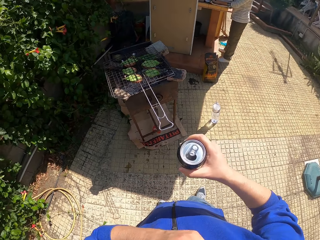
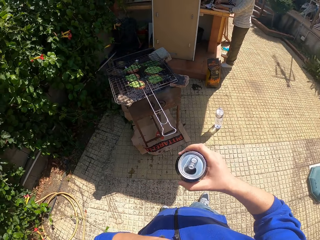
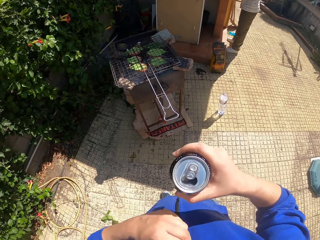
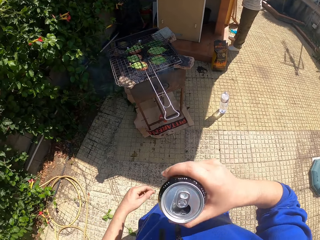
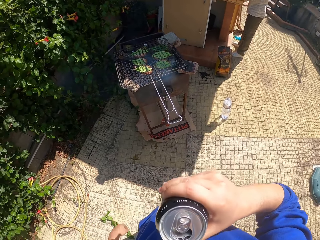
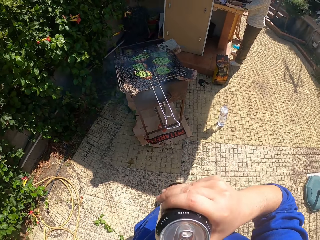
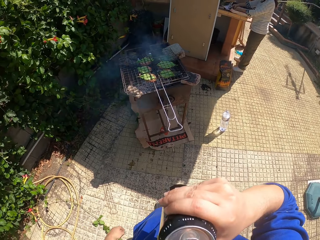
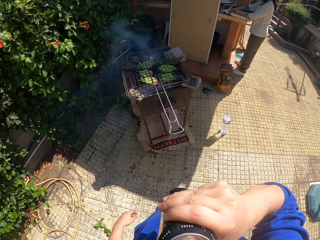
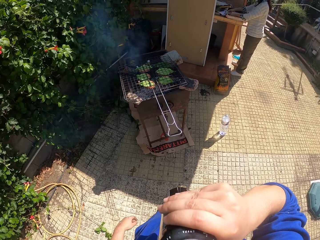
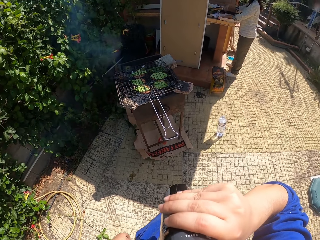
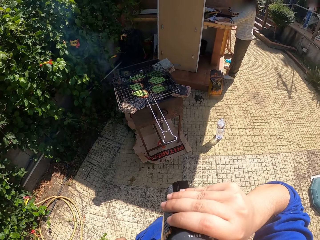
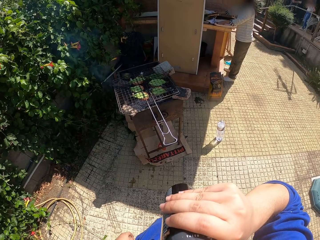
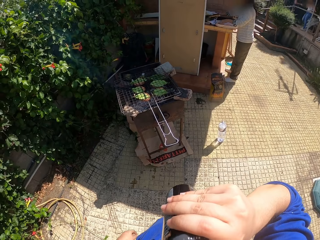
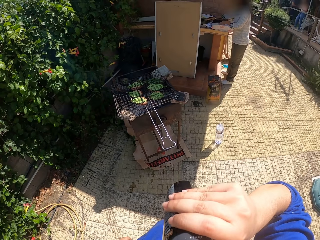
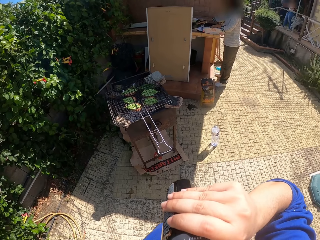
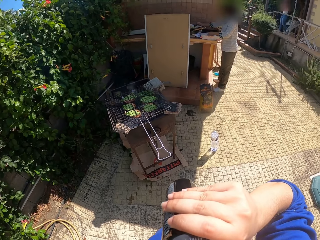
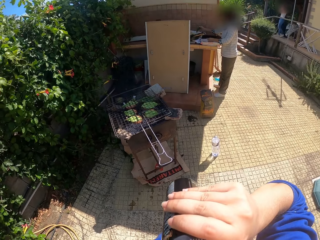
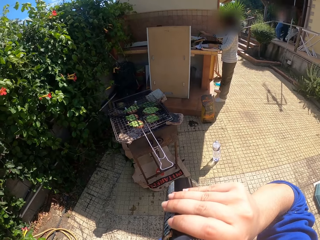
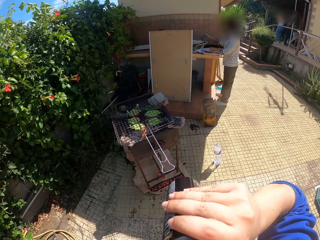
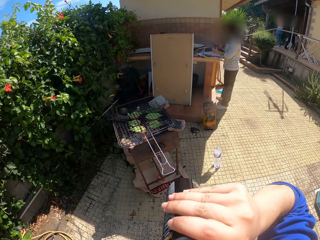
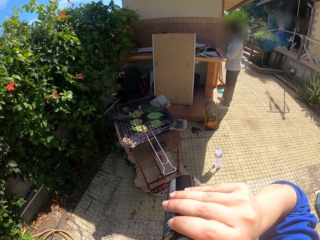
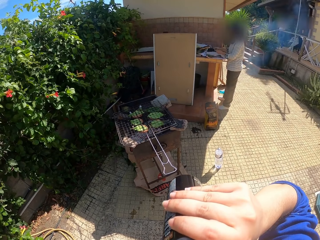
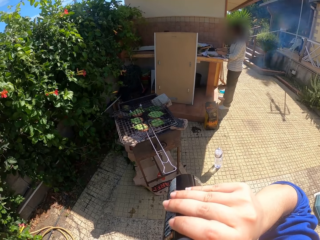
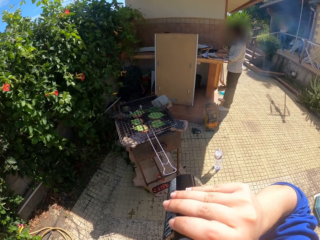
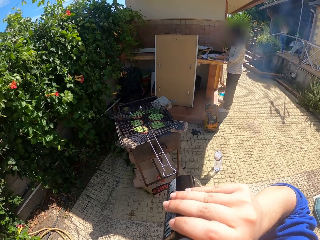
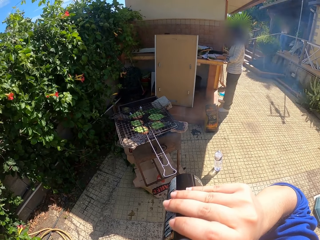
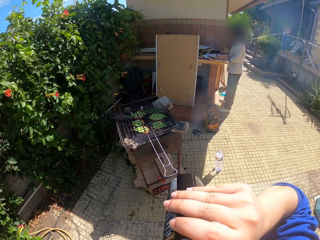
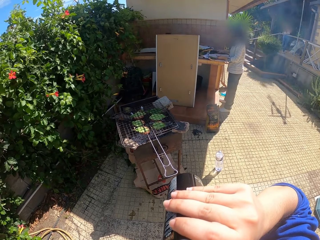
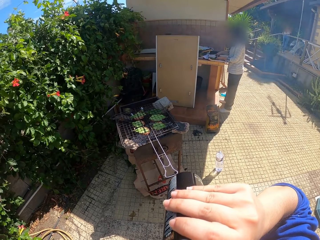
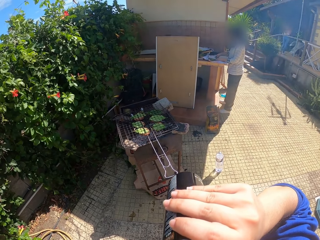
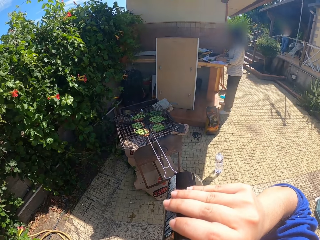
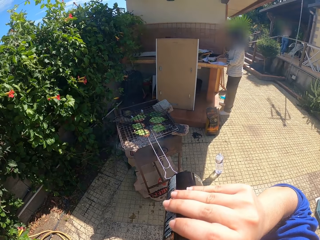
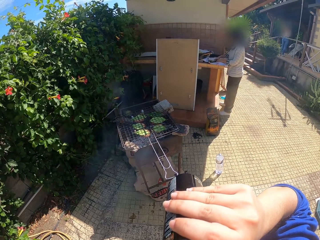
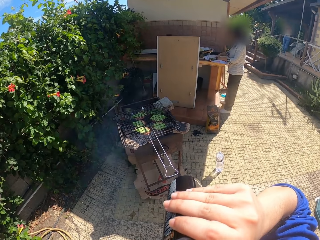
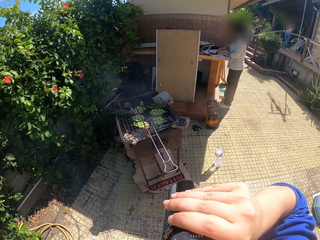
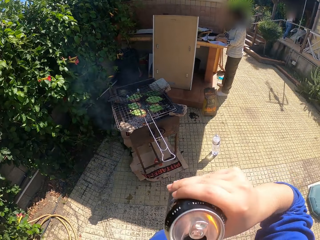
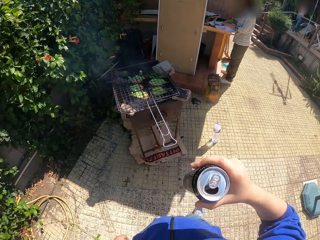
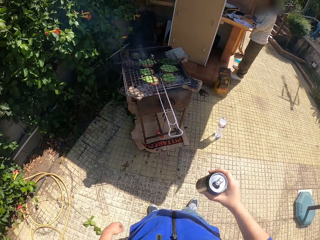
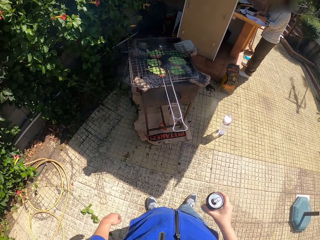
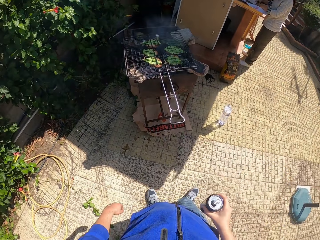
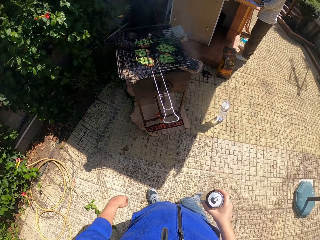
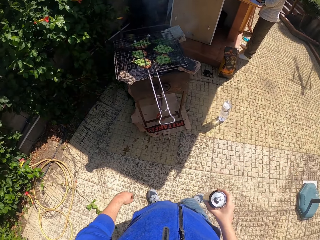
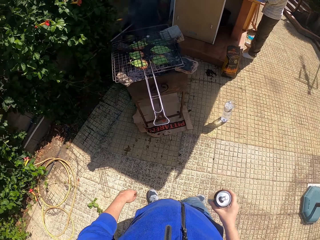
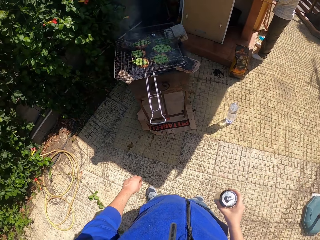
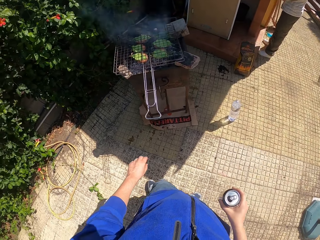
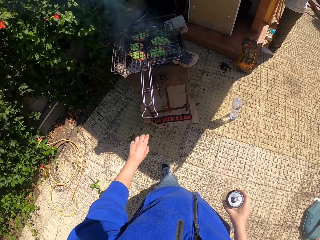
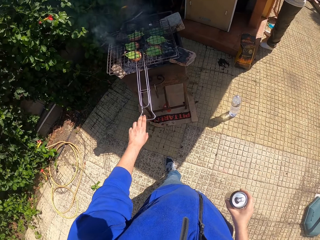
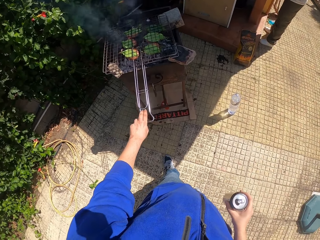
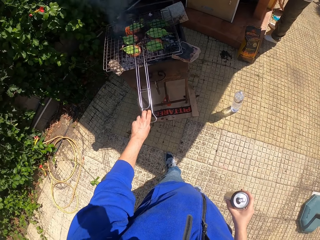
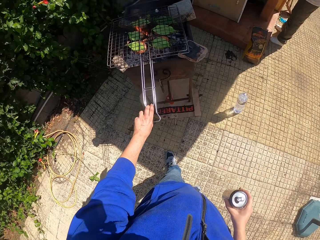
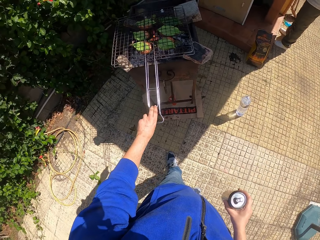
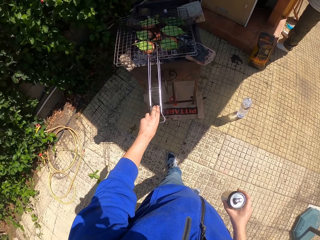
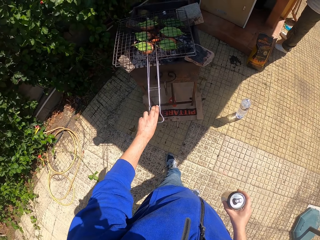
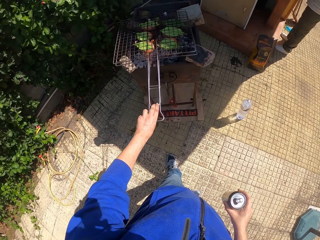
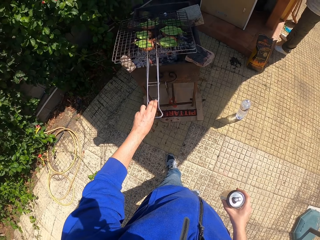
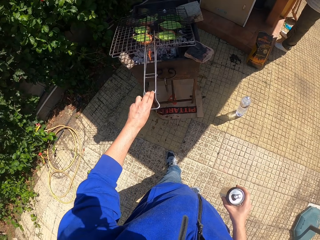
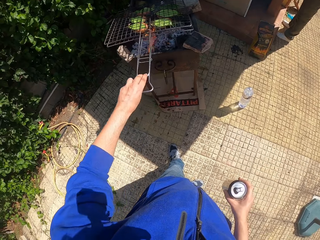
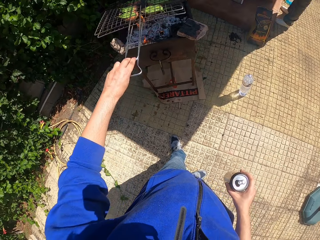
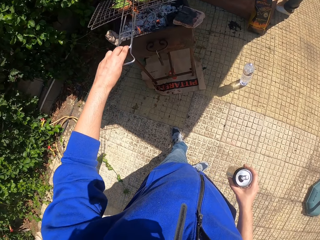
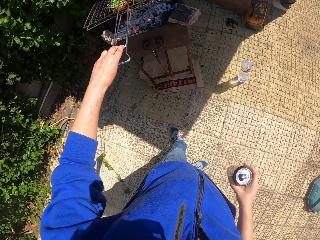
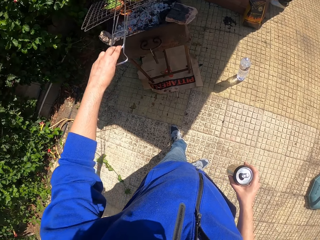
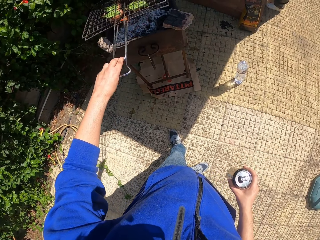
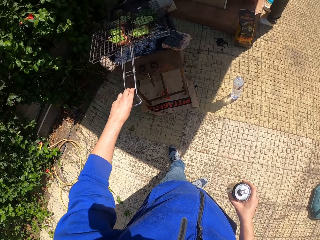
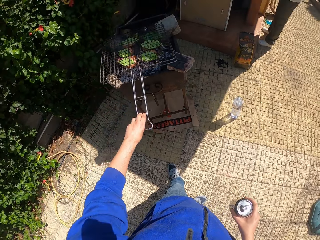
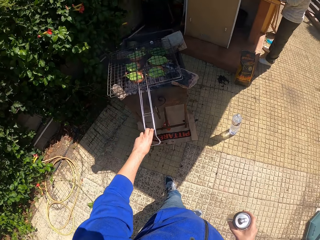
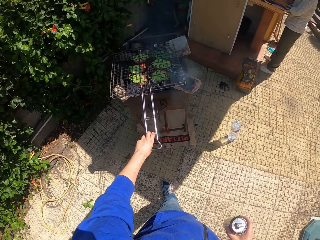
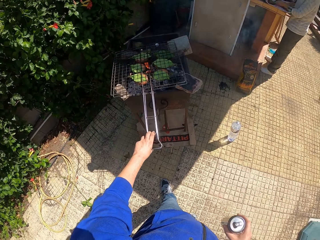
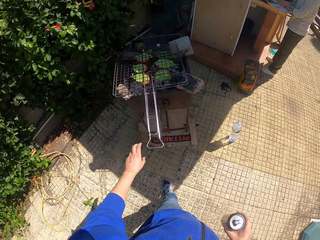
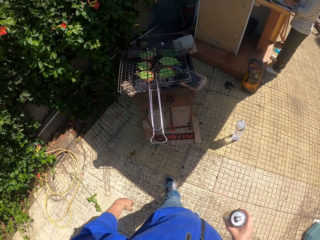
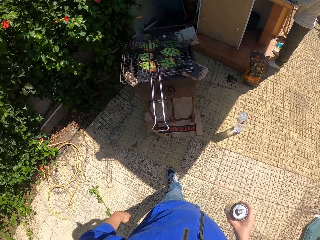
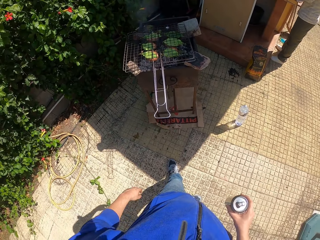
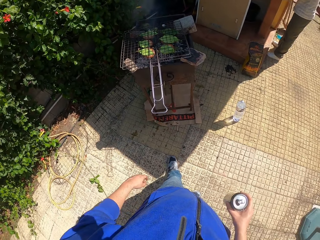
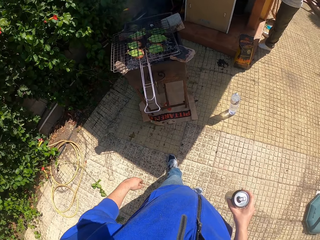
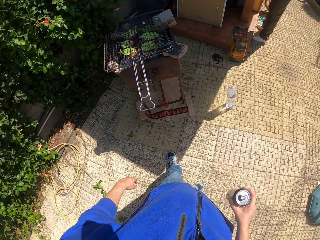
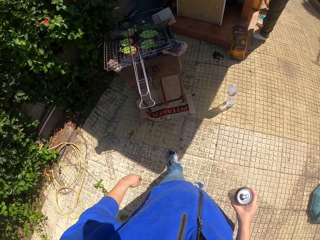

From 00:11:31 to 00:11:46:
The camera wearer drinks from the can in his right hand. The woman prepares the Thai fish cakes on the table with both hands. The camera wearer touches the grill. He raises the grate of the grill with his left hand and puts down the grate of the grill with his left hand.

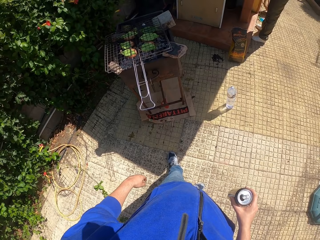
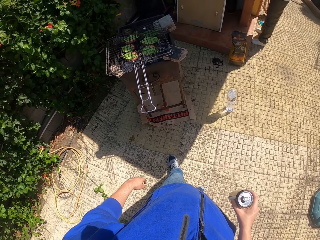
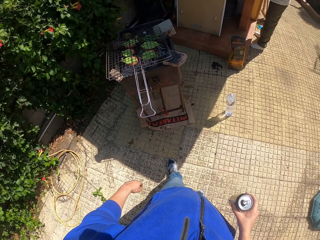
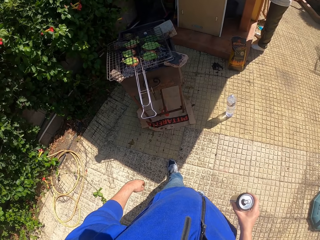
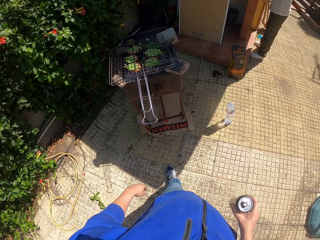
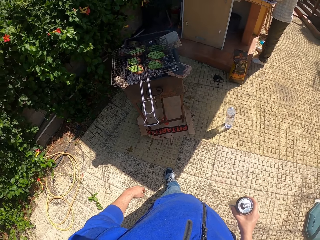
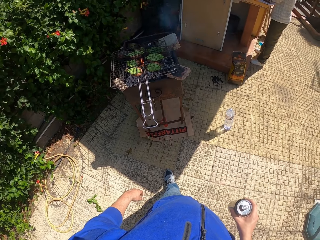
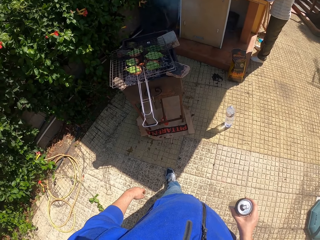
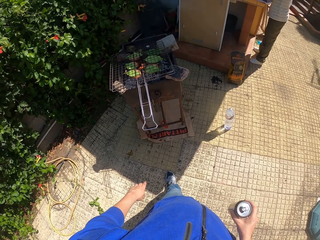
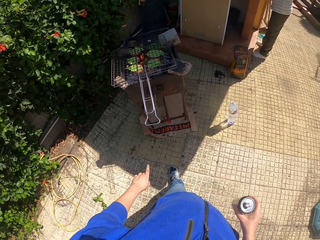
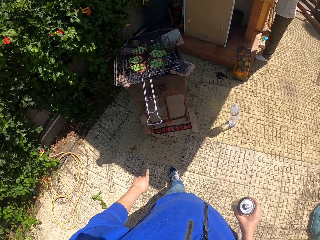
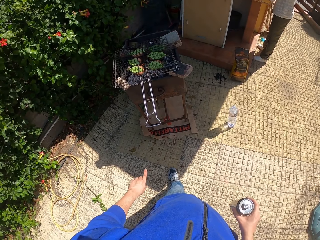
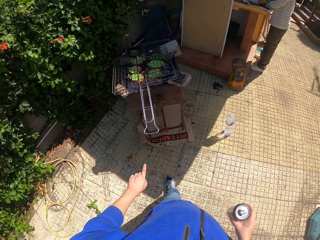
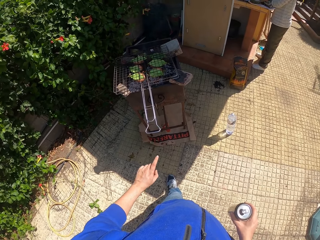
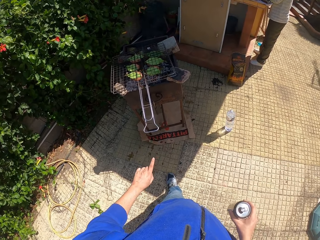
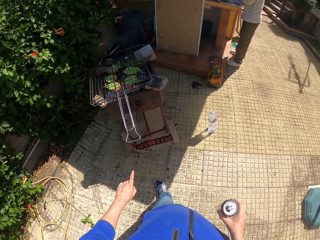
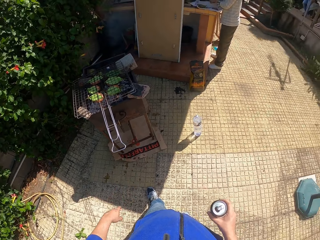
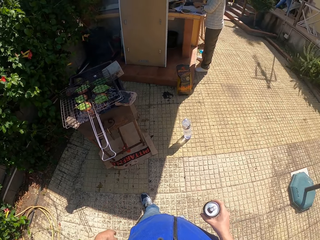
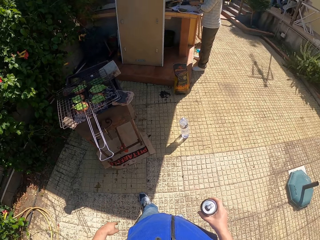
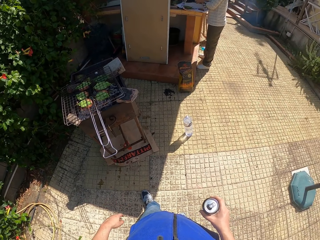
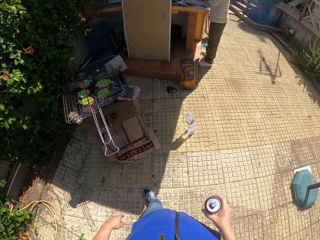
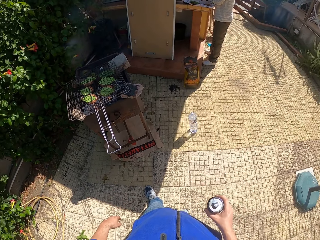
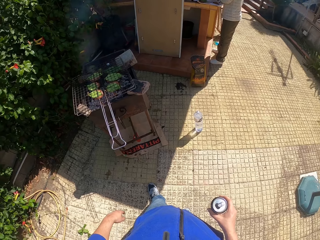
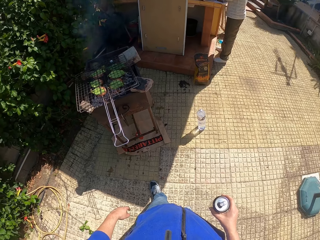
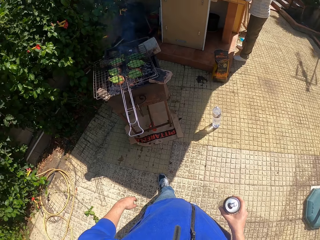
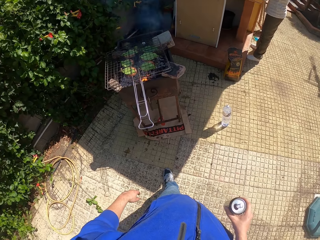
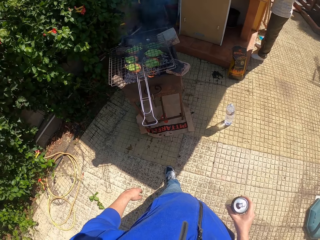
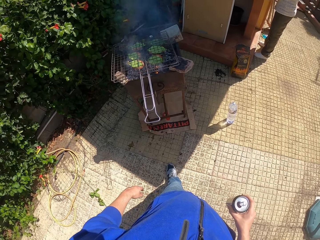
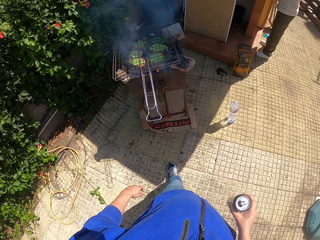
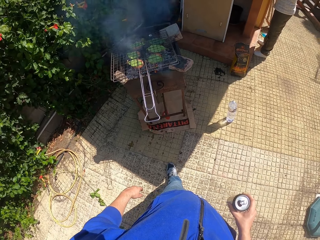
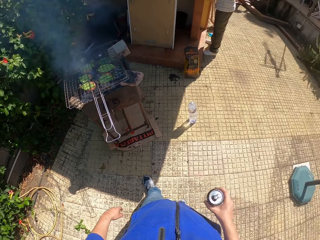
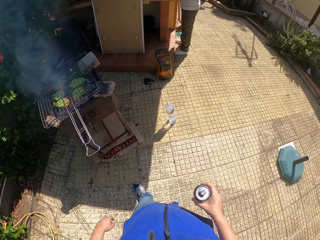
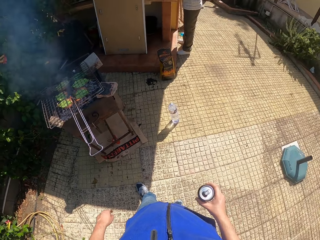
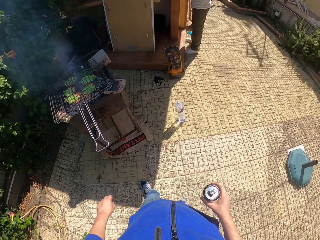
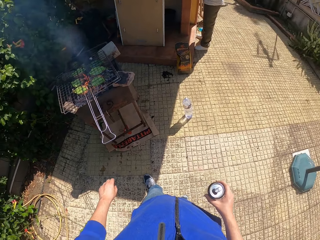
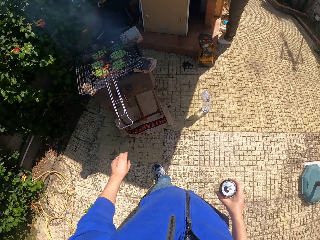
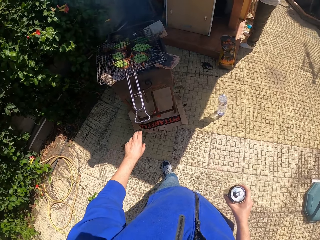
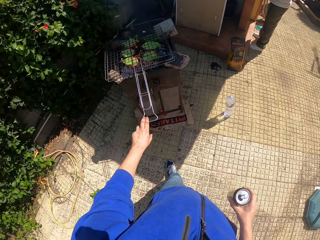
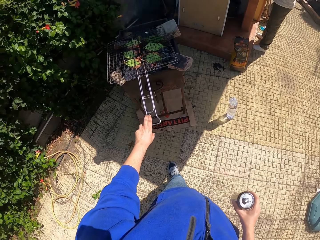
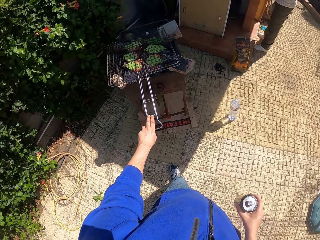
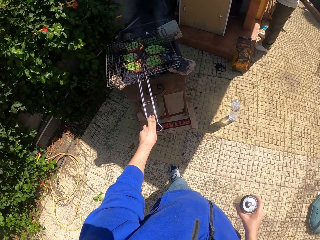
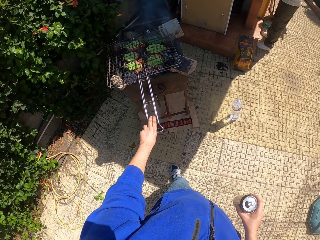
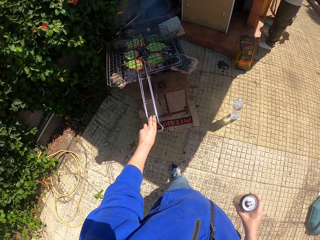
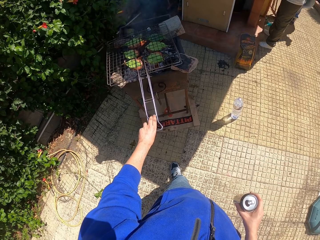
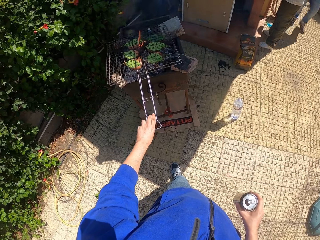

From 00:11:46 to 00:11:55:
The camera wearer stands outside. He raises the grate of the grill with his left hand.
